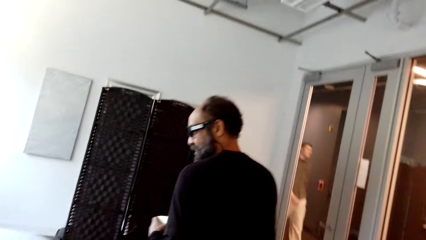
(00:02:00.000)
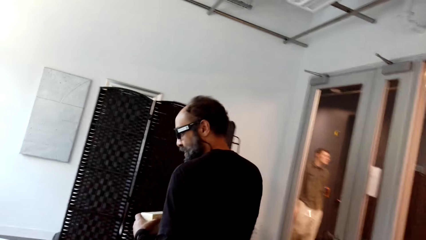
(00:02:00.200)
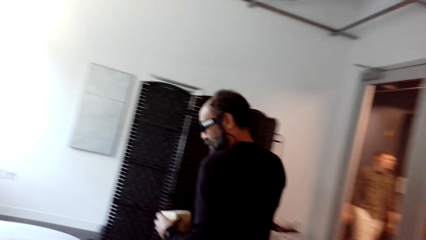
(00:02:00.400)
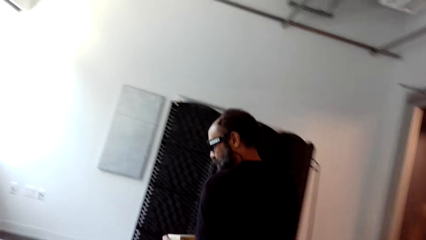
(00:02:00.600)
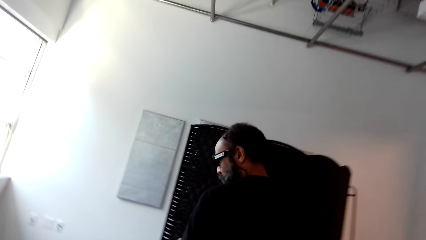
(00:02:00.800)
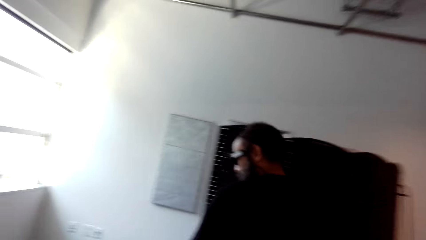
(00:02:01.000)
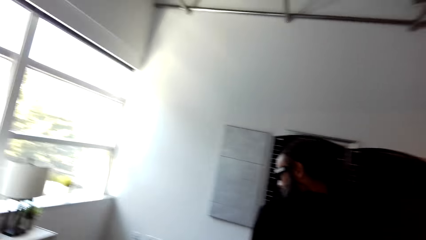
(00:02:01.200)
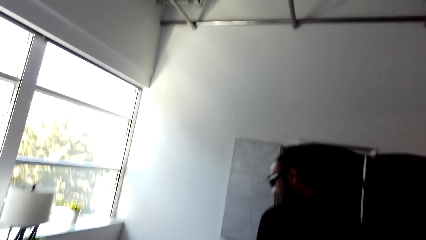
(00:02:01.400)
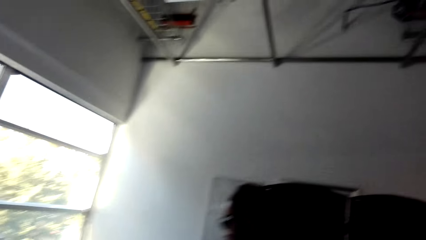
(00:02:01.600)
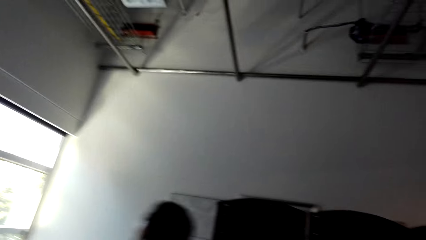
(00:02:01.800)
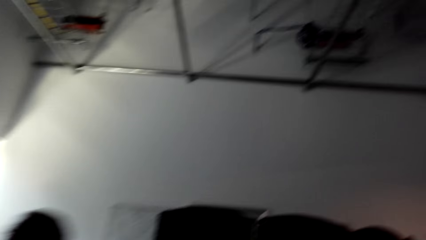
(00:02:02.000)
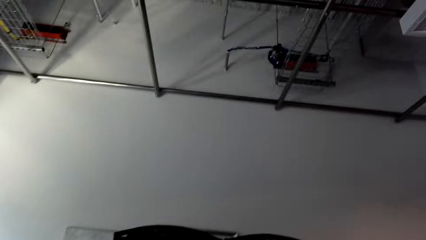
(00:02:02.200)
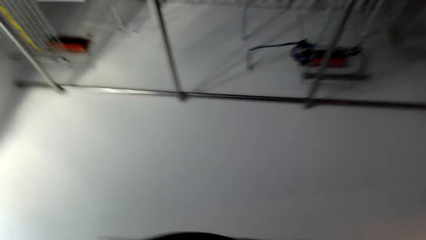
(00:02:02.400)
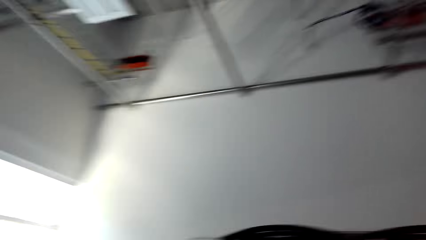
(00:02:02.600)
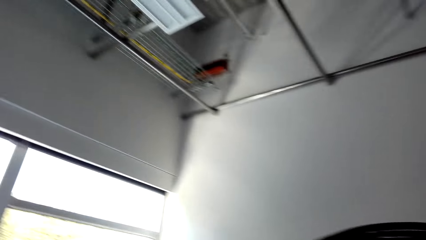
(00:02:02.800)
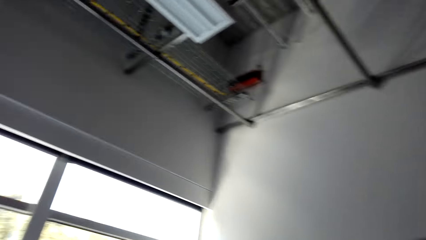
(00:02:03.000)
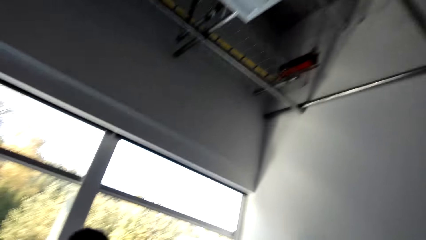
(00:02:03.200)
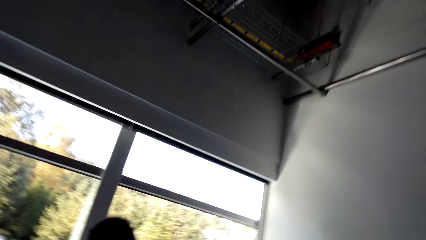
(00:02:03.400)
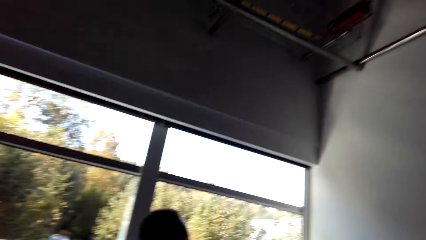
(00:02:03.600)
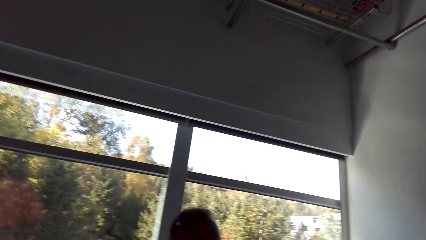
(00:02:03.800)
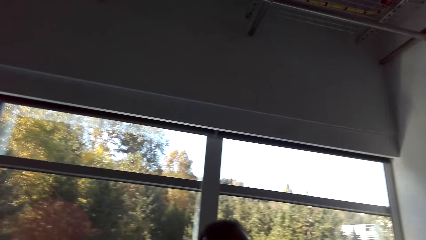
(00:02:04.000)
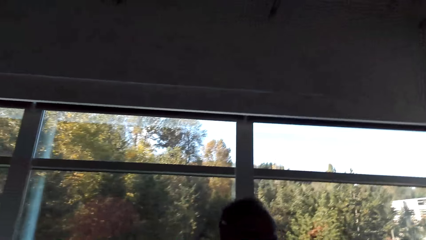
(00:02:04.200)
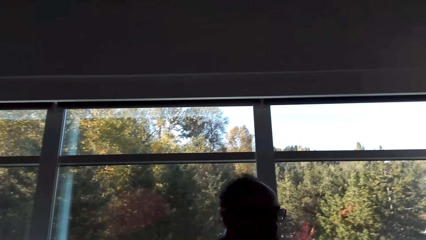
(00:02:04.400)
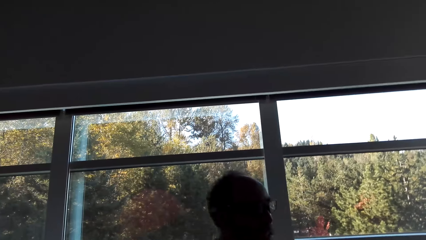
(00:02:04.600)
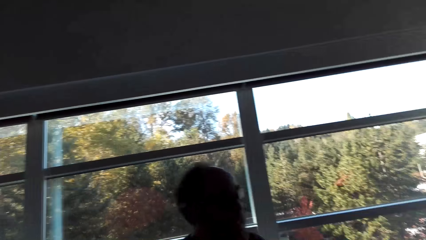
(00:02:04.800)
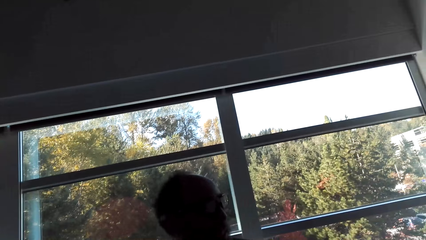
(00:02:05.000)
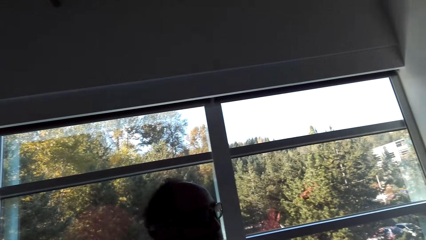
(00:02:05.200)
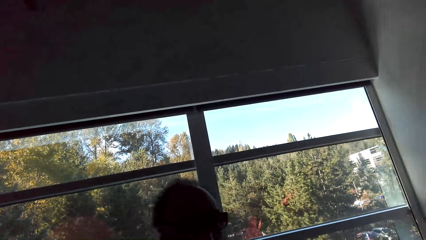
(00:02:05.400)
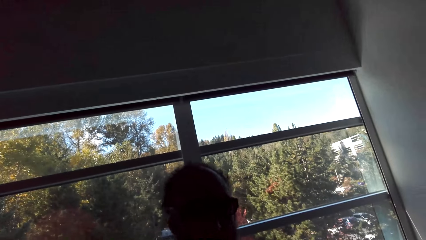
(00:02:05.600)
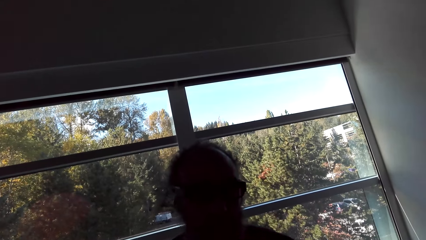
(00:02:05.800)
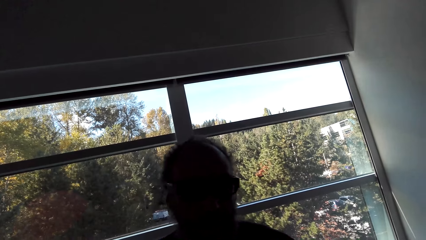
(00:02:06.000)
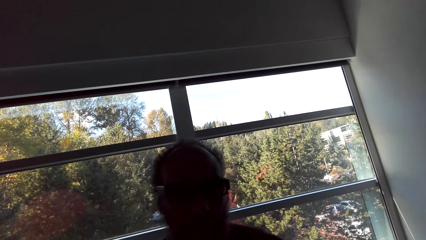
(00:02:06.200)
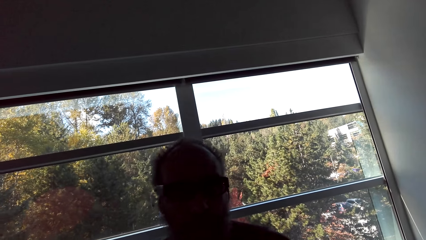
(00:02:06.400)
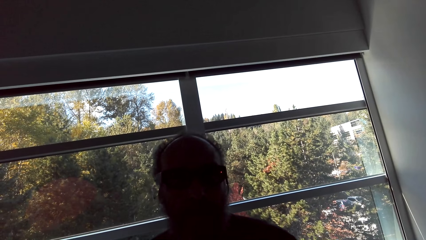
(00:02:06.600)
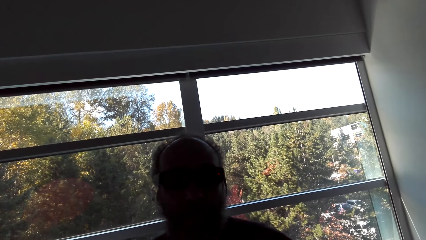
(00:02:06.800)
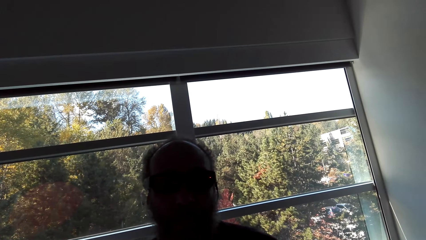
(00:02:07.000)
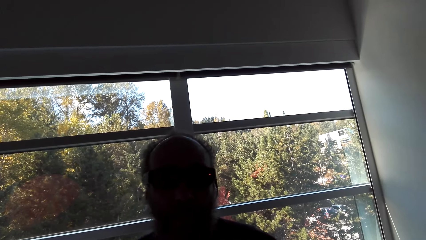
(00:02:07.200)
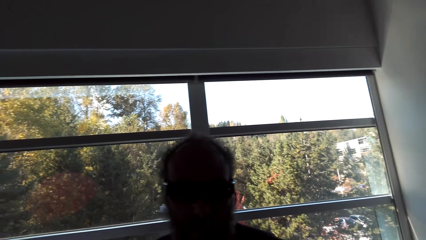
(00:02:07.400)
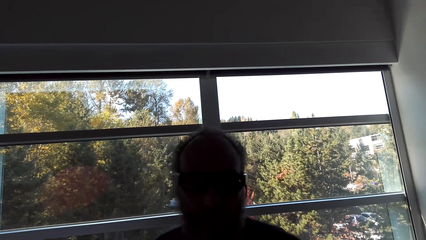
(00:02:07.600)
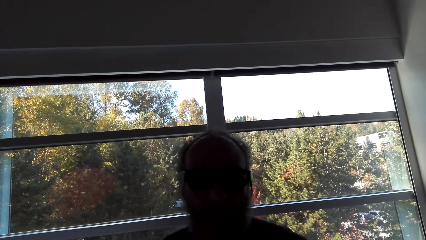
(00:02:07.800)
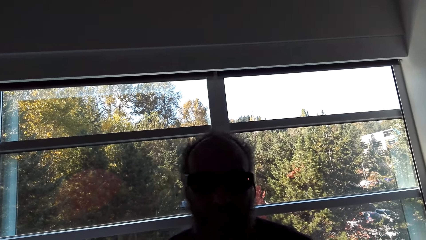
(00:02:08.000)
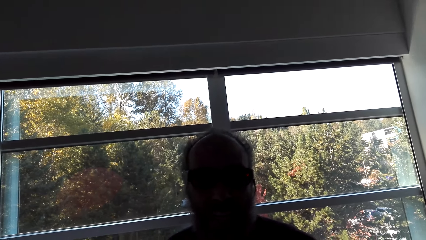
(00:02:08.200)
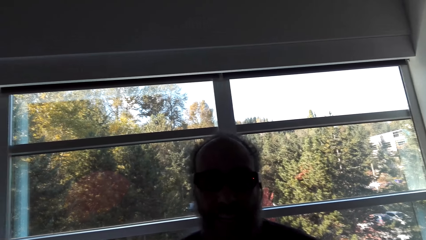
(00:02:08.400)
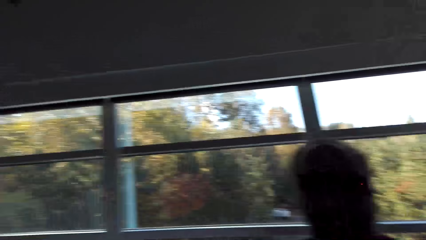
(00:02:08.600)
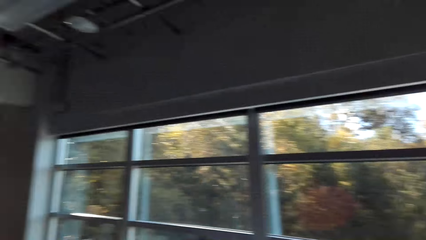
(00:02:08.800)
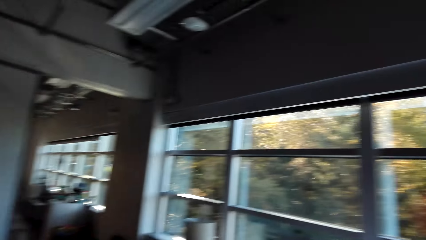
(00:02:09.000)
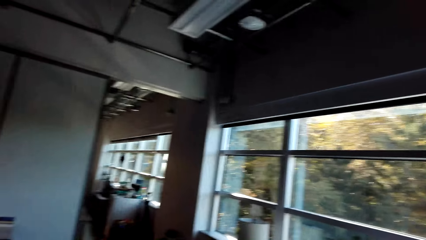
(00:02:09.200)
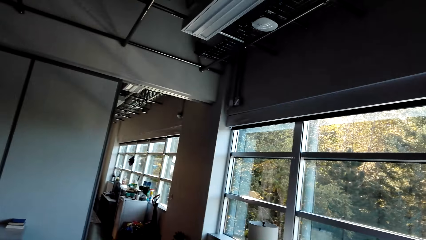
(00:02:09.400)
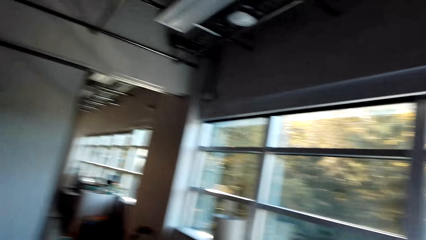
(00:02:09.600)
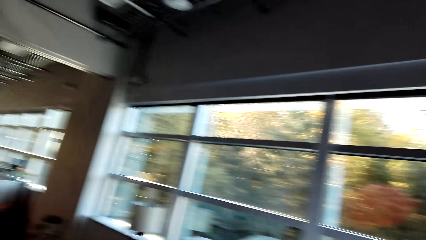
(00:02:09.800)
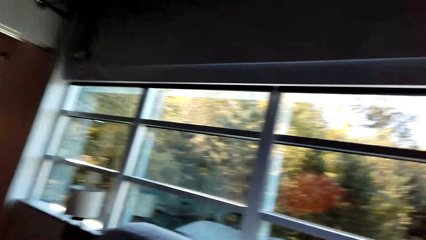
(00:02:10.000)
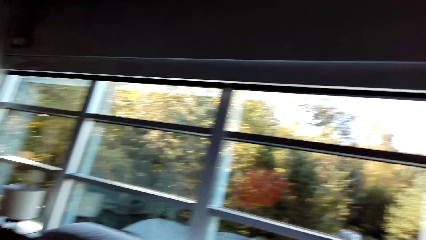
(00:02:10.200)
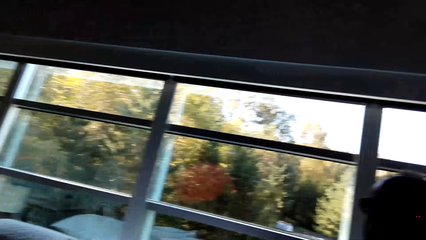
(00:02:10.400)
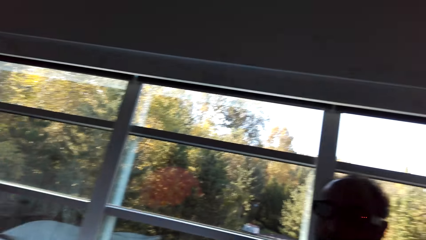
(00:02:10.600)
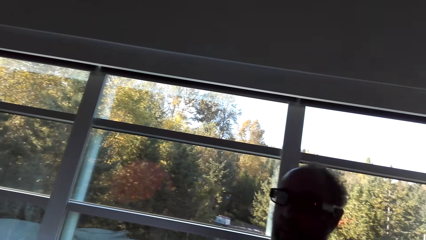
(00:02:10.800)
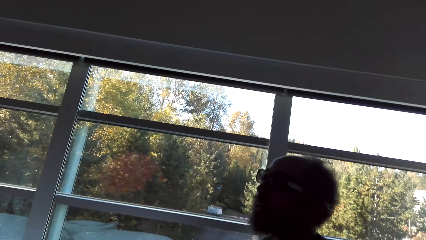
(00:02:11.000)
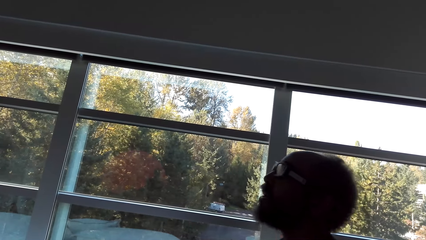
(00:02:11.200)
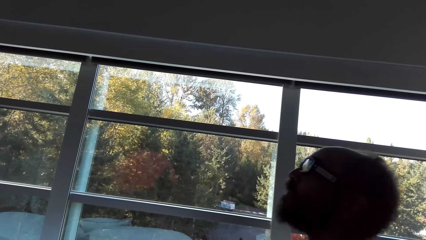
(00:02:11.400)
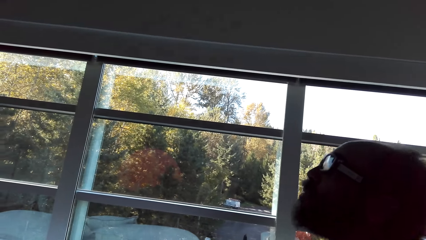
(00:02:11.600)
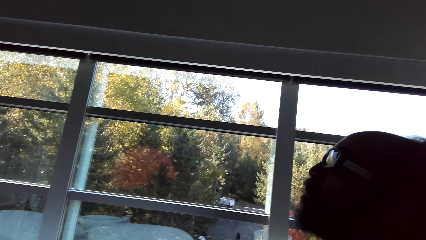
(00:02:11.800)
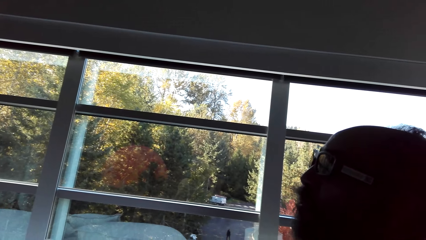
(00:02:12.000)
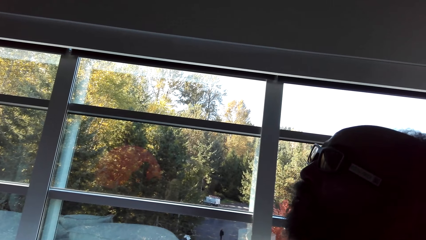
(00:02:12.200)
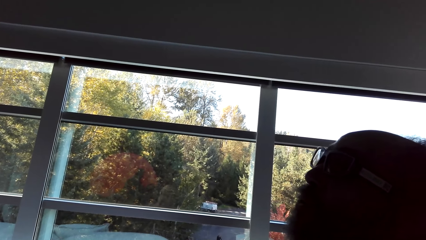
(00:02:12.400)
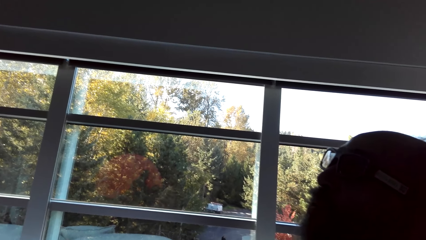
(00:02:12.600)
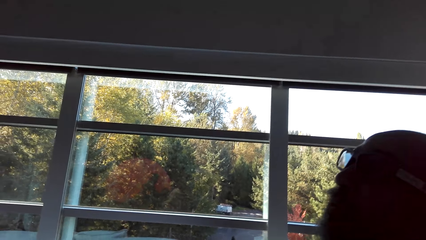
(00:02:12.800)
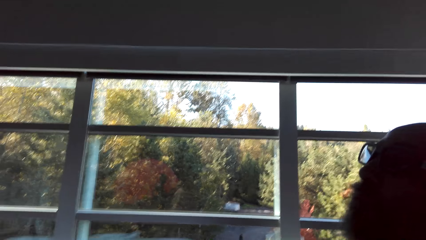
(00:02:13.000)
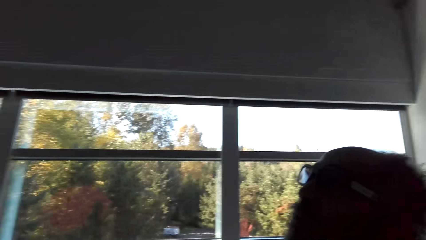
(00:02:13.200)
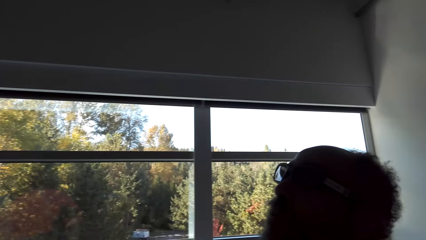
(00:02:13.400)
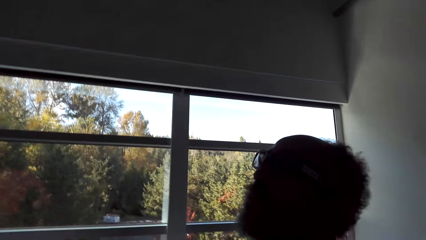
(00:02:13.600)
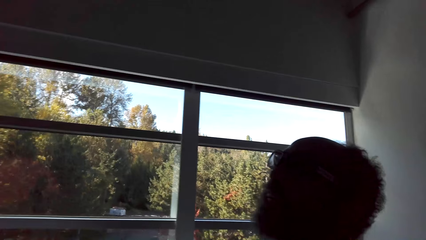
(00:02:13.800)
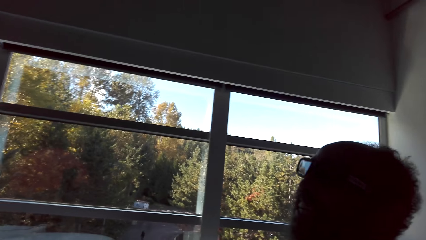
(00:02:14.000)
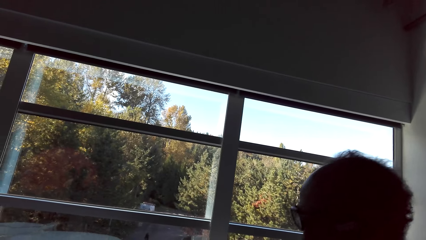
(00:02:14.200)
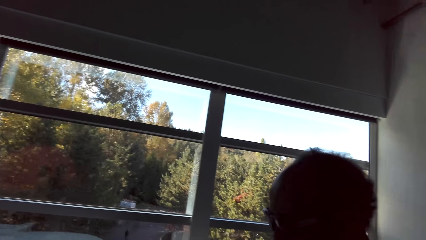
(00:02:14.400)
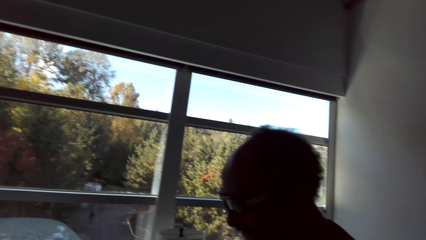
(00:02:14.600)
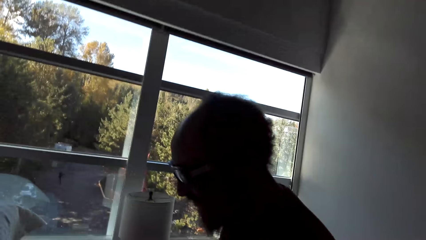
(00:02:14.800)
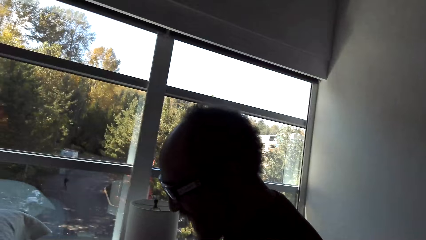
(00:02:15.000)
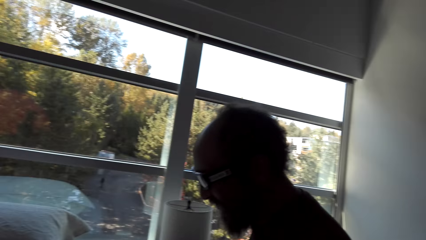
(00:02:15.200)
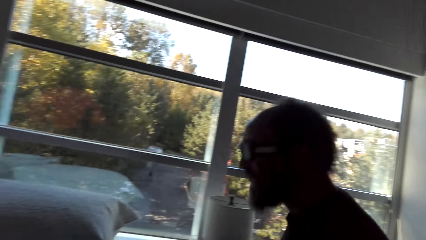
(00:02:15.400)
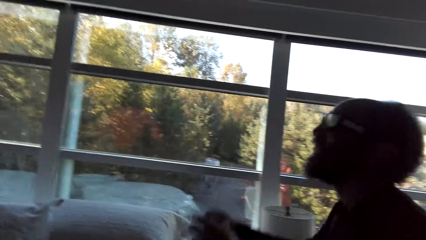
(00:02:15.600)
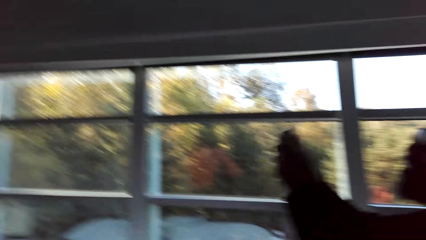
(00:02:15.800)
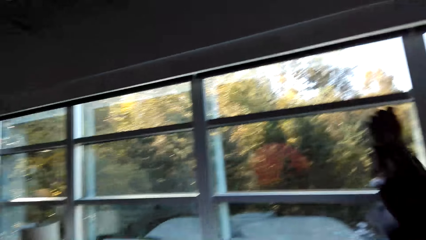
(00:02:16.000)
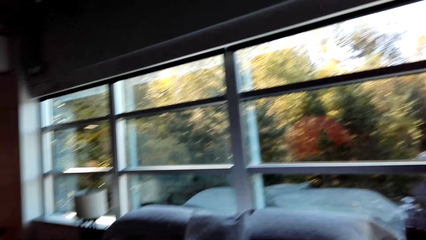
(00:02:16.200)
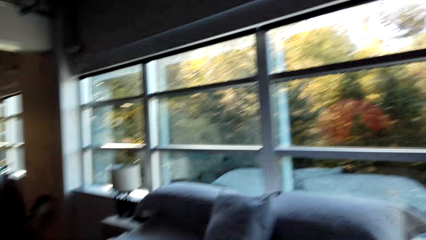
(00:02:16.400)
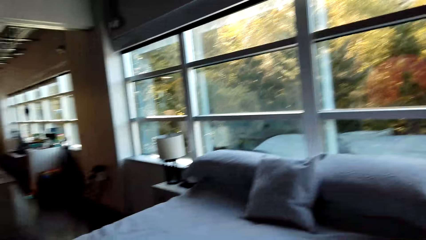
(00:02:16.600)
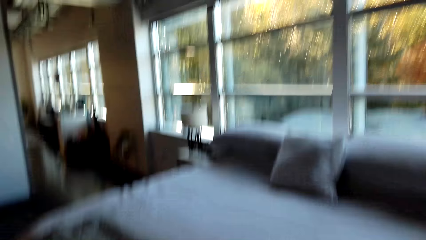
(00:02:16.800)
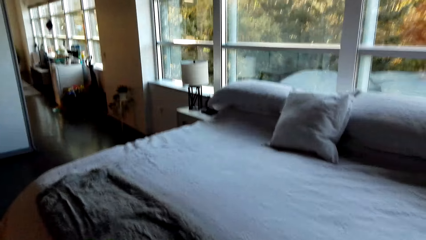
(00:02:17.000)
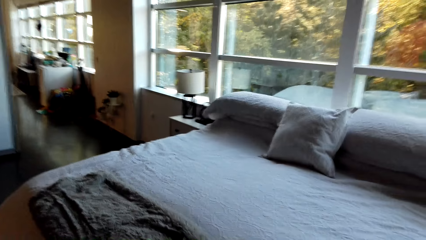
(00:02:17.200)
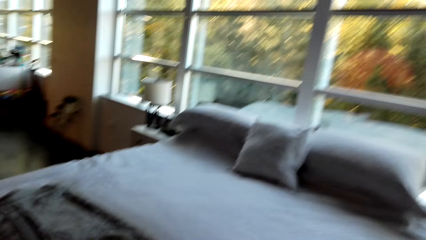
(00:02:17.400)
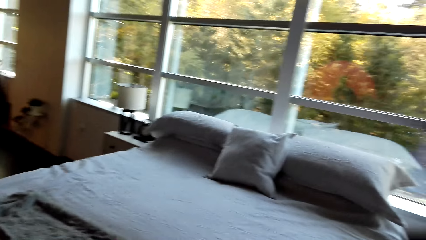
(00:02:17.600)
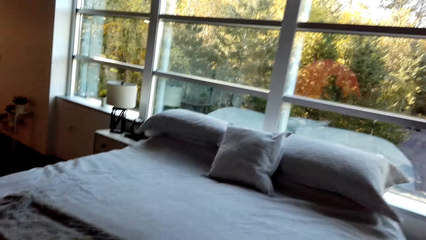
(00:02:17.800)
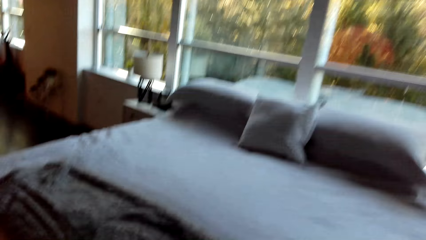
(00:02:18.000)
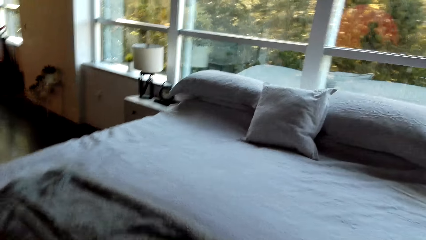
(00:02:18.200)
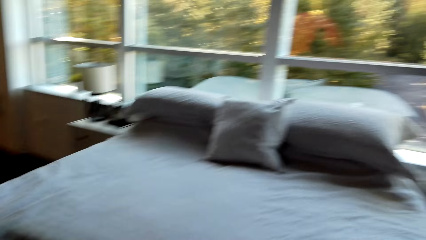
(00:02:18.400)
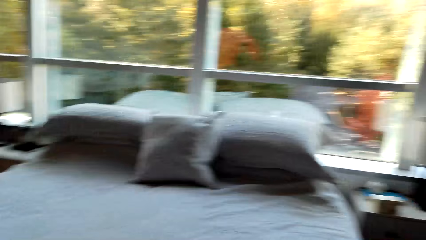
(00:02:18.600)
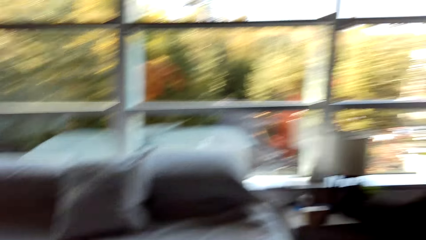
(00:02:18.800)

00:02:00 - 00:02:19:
A man walks in the bedroom. The man stands in the bedroom.
